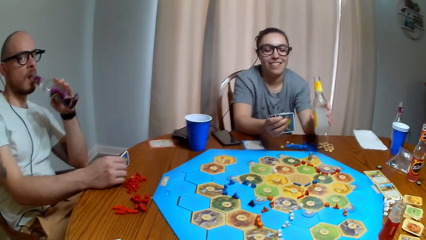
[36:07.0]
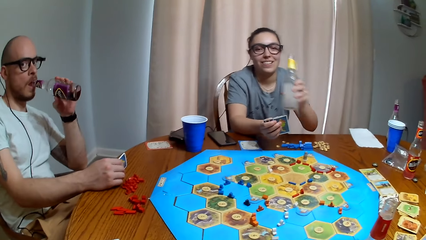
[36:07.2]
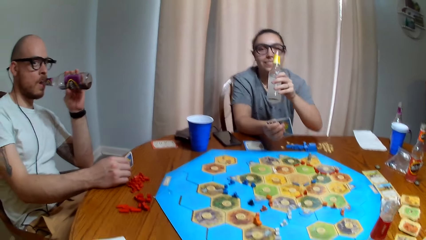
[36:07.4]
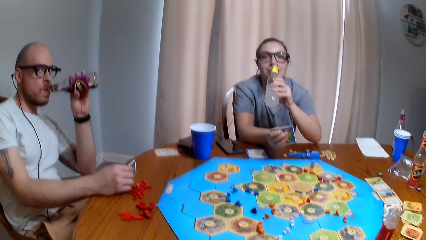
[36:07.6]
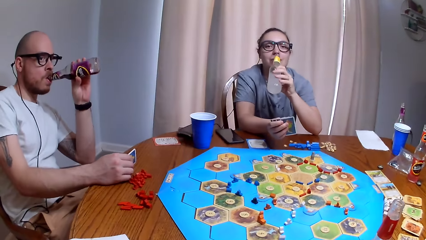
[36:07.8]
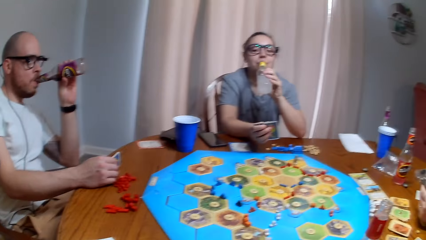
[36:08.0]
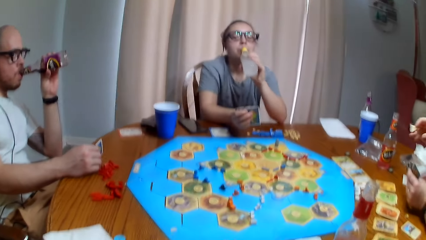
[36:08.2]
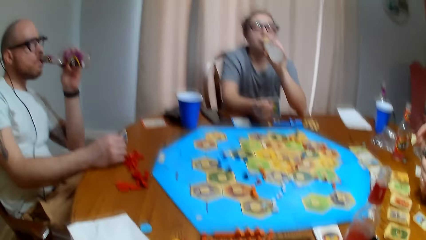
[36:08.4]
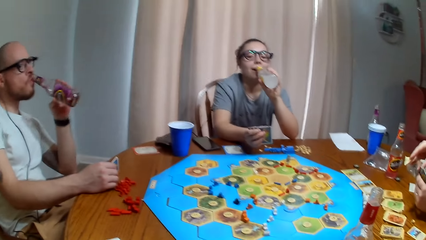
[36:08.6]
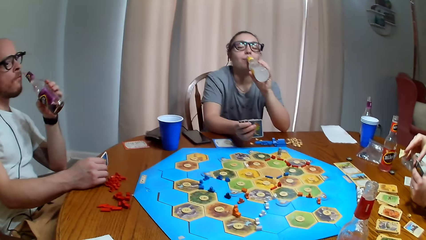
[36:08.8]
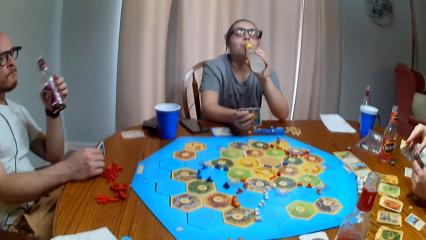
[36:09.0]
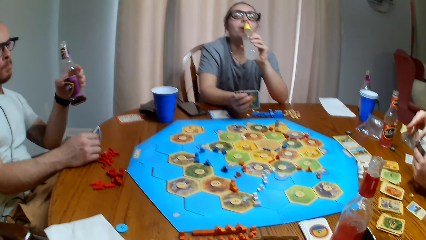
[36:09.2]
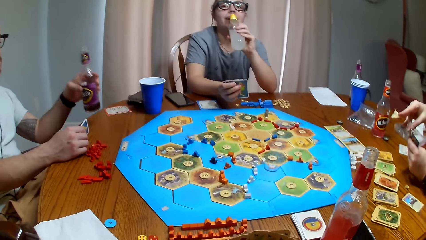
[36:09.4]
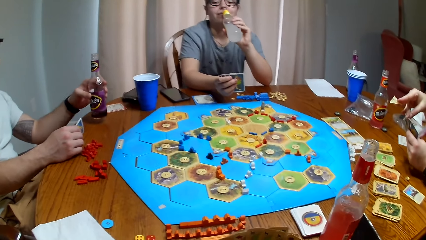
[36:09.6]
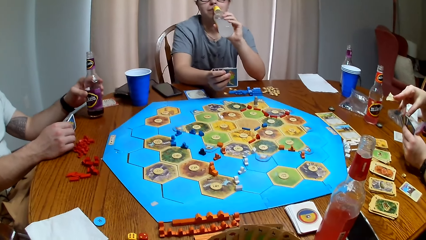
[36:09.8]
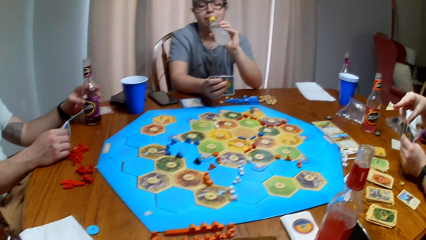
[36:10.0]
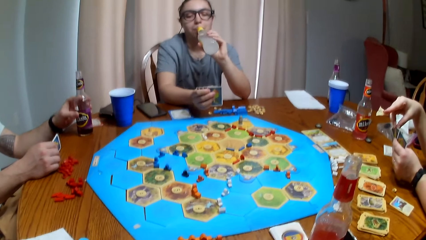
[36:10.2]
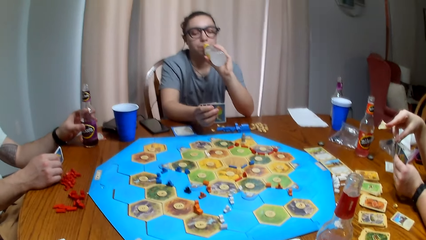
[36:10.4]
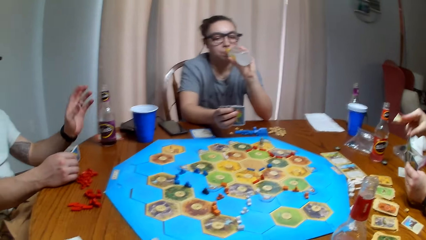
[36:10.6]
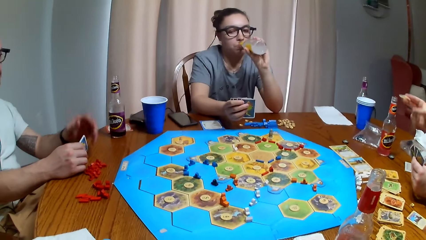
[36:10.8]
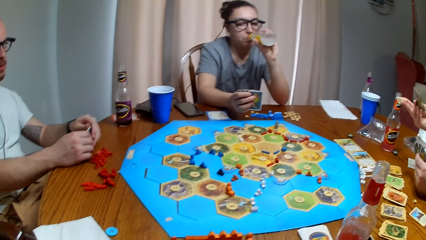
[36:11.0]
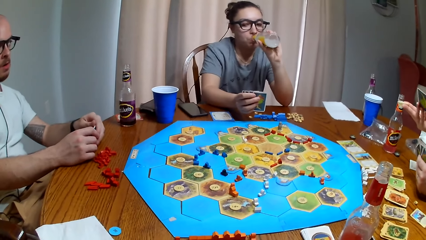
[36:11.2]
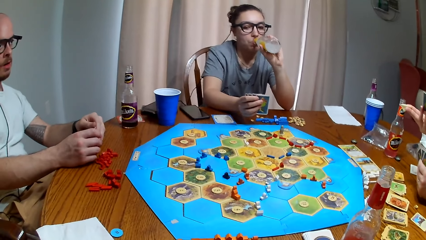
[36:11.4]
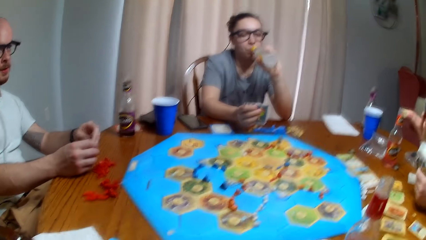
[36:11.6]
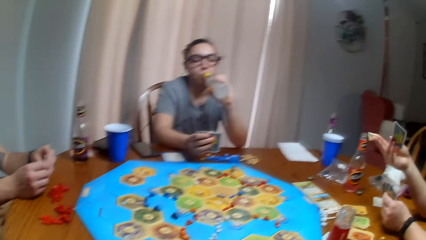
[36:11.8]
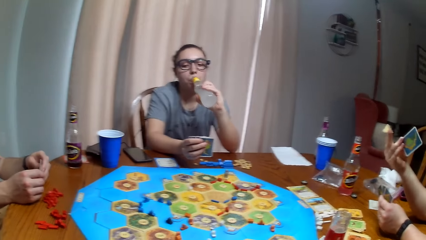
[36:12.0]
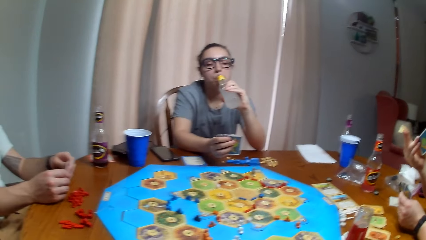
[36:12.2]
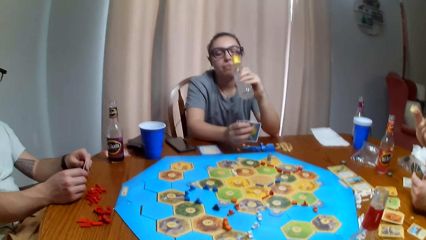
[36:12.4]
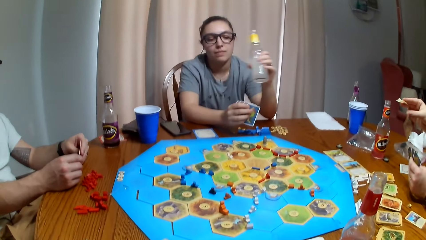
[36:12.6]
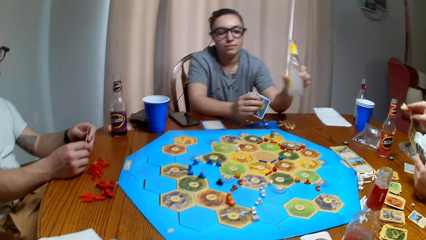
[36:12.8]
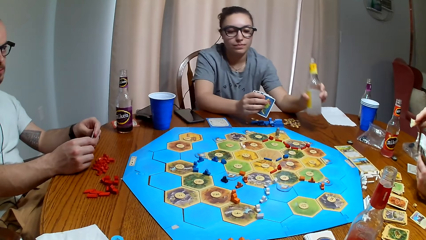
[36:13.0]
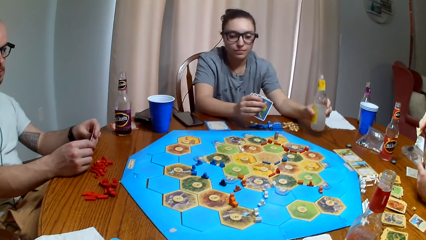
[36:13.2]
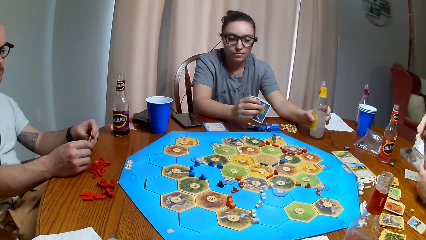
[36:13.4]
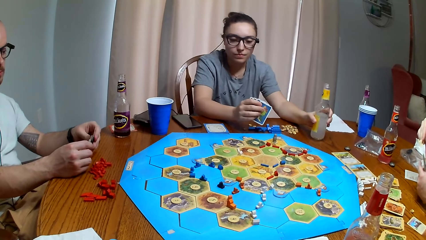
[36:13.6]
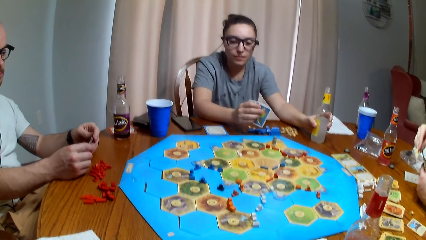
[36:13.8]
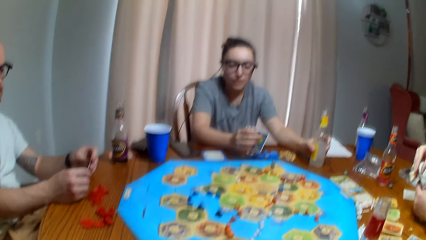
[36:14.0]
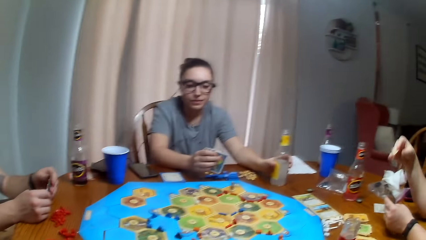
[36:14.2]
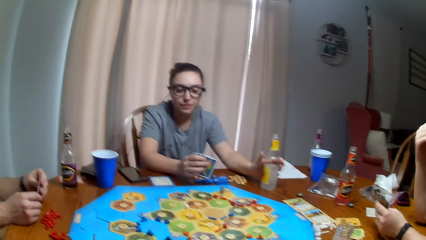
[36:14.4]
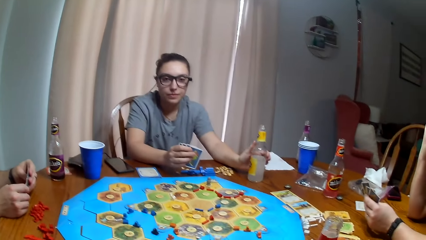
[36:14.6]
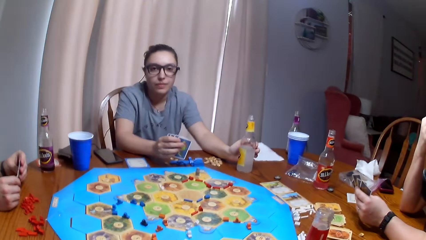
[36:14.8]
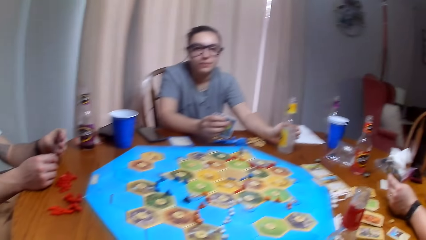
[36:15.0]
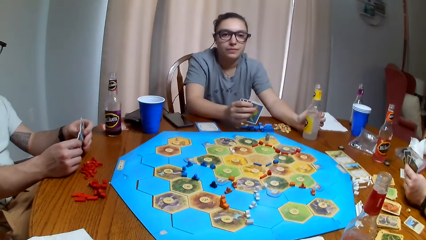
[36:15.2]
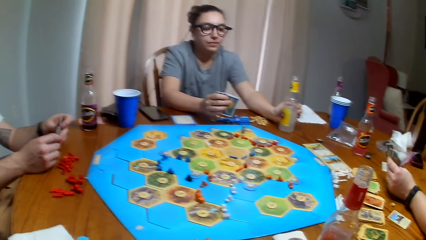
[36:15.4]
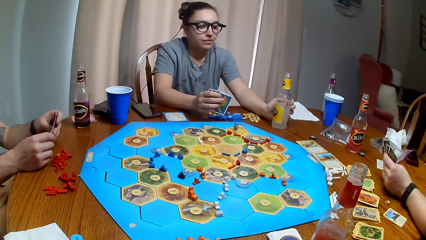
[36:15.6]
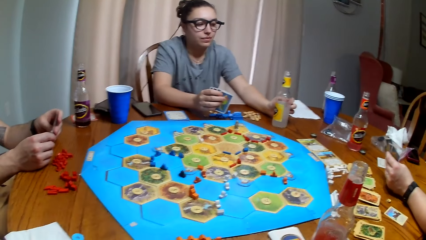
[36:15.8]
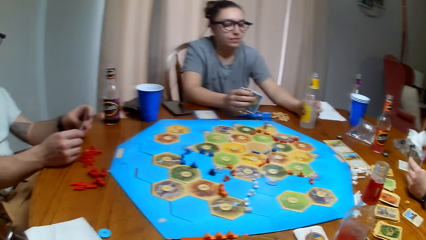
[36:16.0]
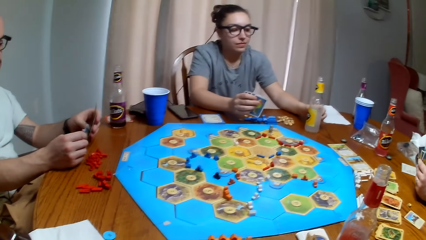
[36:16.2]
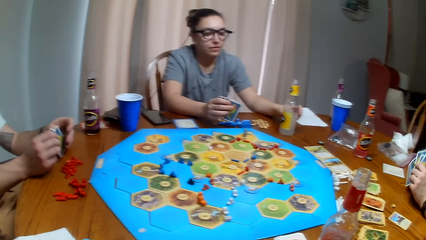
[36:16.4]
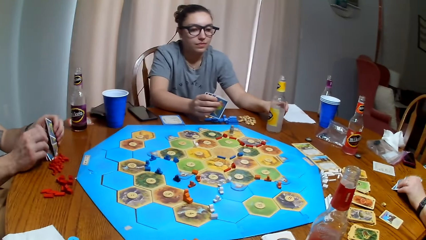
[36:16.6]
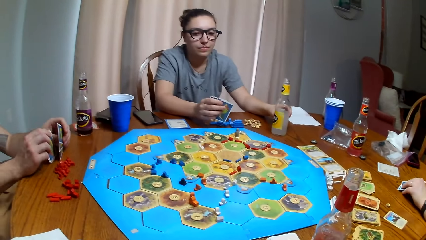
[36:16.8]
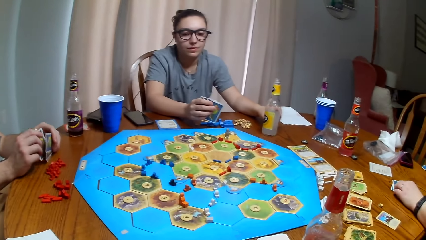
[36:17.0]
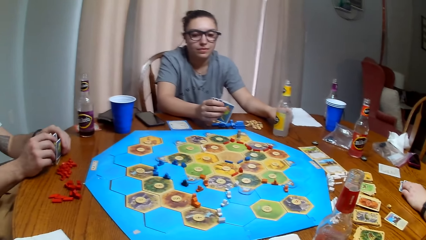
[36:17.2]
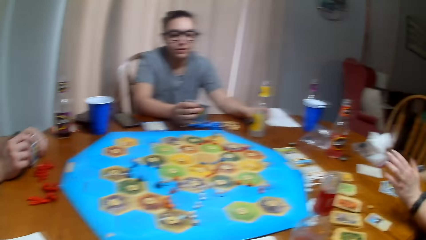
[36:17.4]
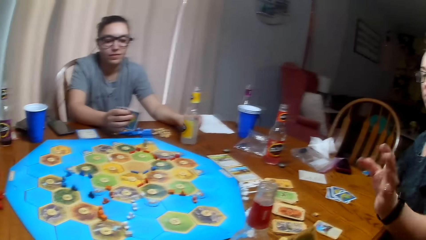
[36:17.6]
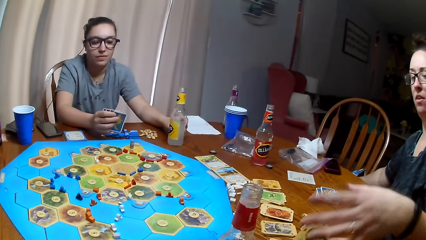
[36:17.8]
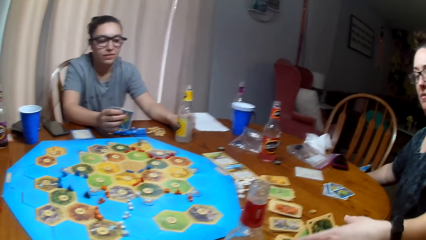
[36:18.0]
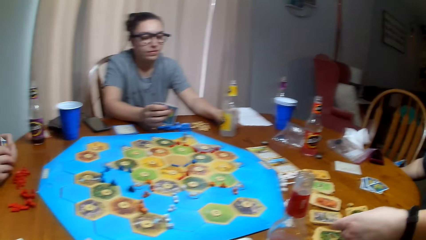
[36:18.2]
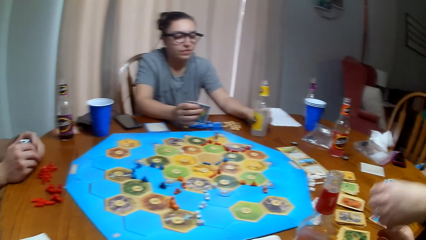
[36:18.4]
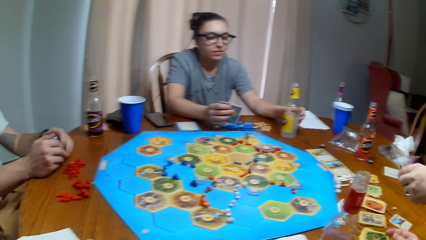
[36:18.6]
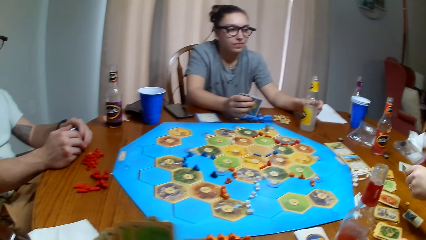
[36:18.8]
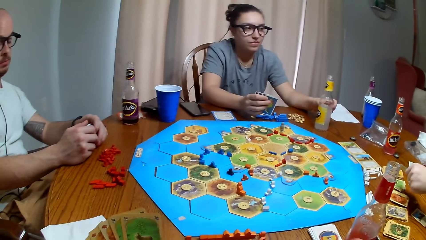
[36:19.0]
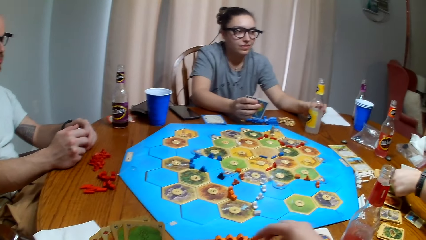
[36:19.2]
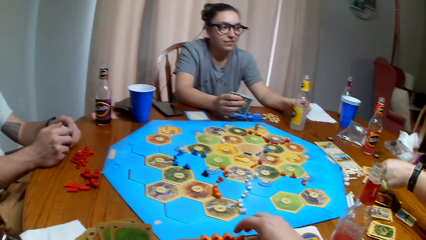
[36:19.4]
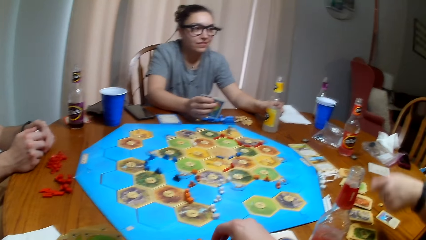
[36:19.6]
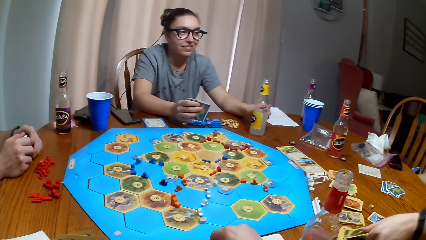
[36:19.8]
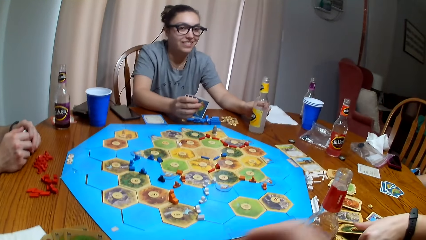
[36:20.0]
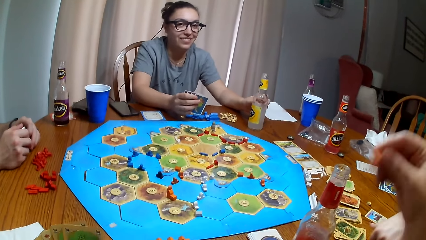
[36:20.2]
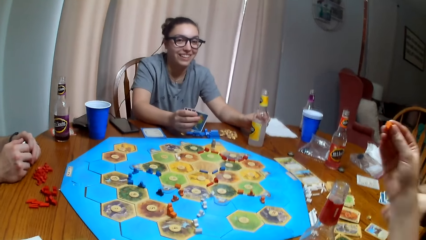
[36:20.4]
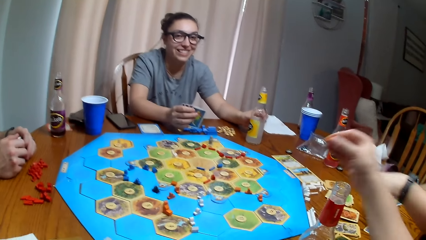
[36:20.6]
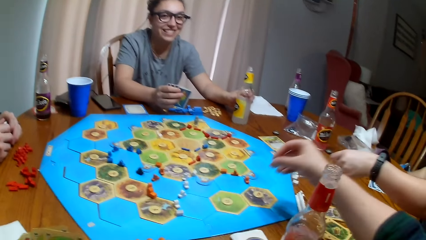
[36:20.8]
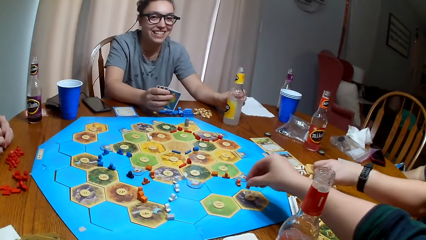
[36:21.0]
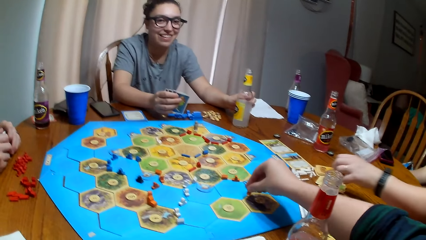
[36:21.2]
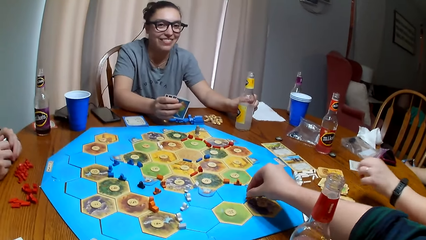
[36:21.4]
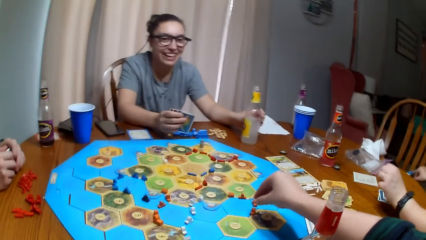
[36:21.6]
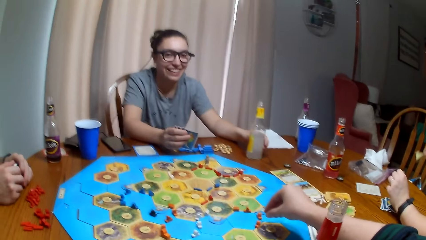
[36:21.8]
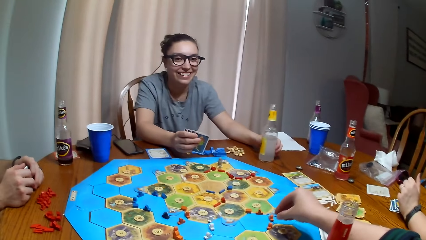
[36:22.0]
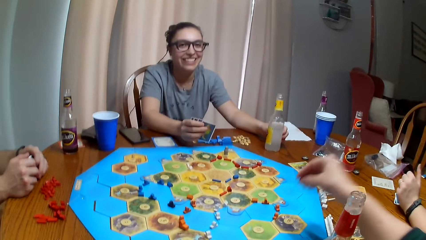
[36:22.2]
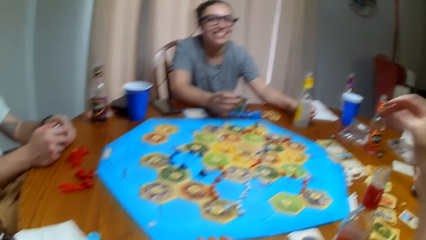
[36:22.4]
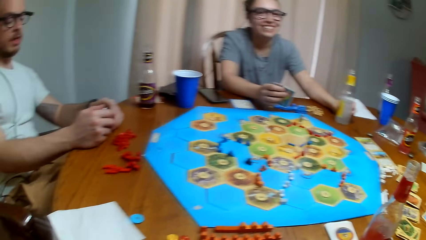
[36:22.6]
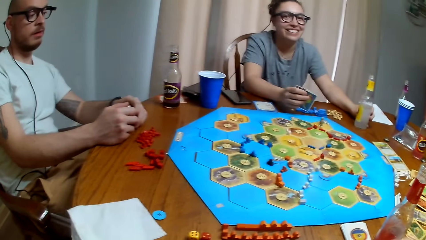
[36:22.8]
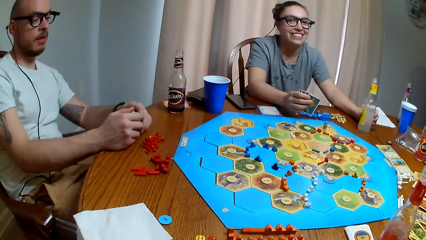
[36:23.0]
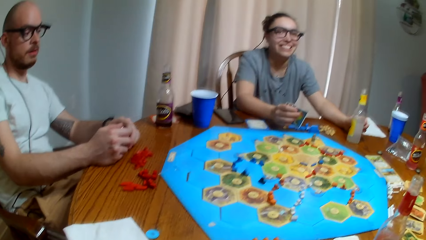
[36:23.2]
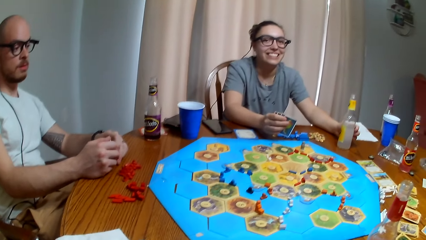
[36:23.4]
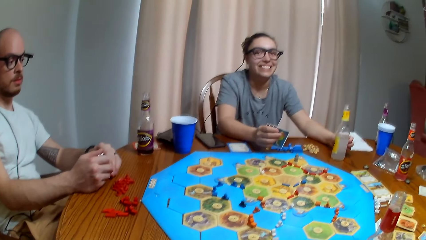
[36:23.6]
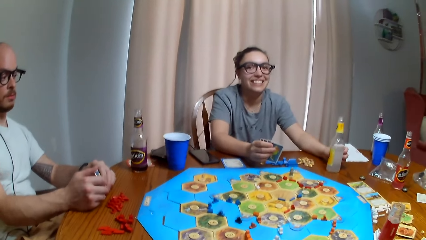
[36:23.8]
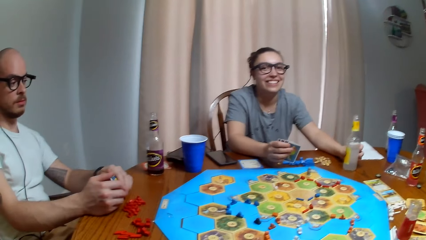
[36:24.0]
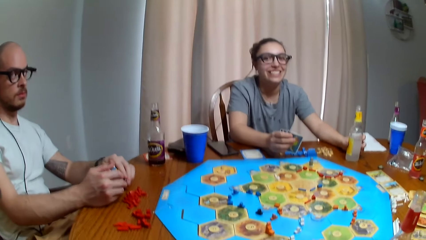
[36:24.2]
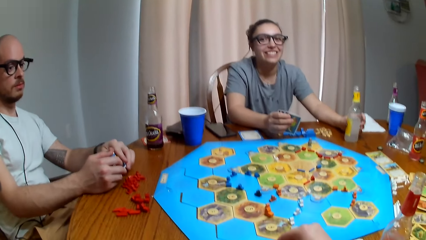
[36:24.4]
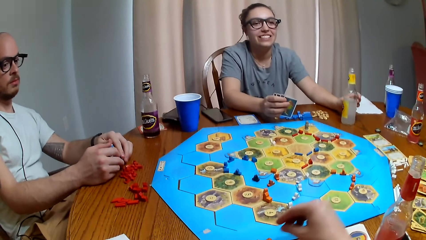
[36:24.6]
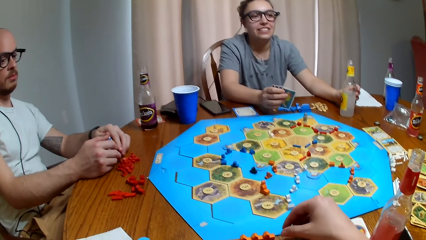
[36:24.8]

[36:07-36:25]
A man drinks the soda. A woman picks the soda and drinks the soda. The man puts the soda on the table. The woman puts the soda on the table. Another woman eats the chips, puts down the cards and picks the card. The camera wearer puts the token on the board.
